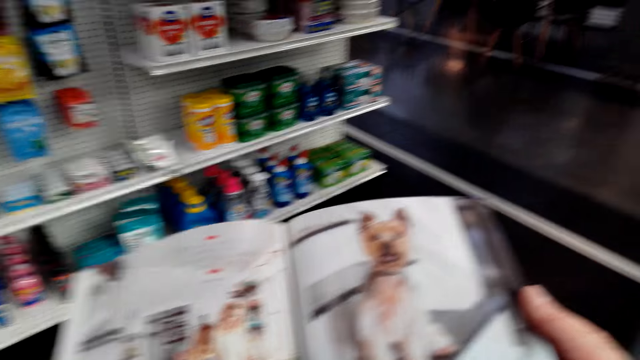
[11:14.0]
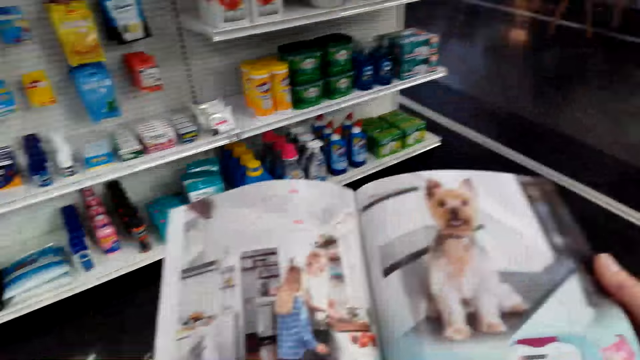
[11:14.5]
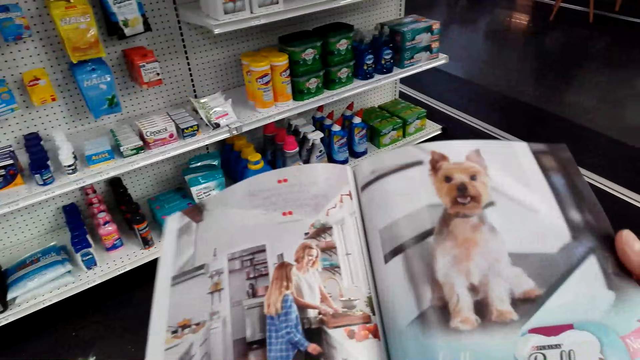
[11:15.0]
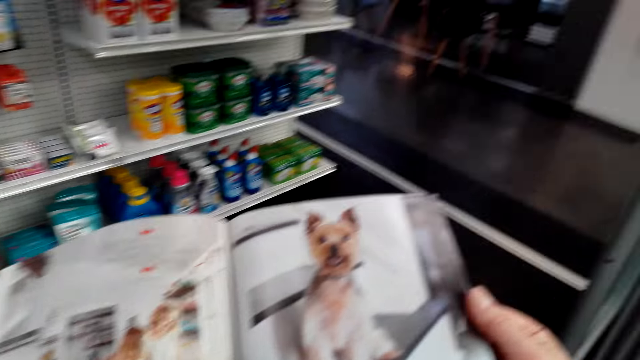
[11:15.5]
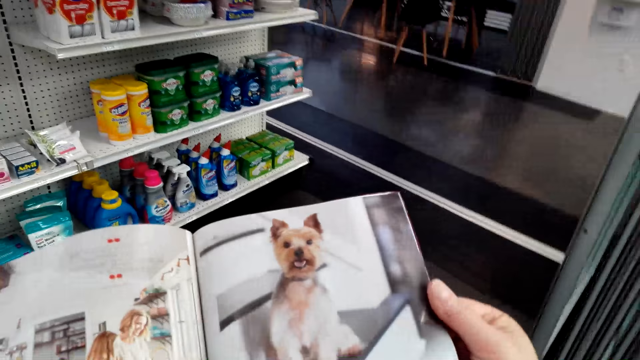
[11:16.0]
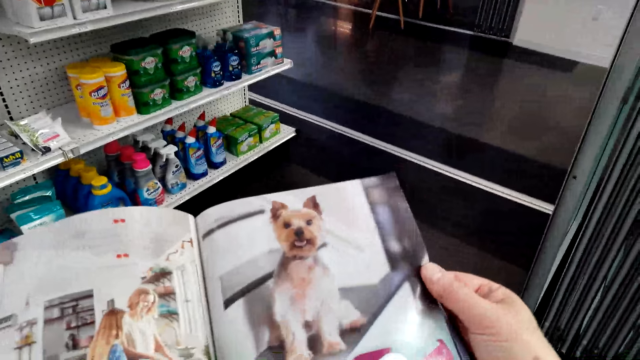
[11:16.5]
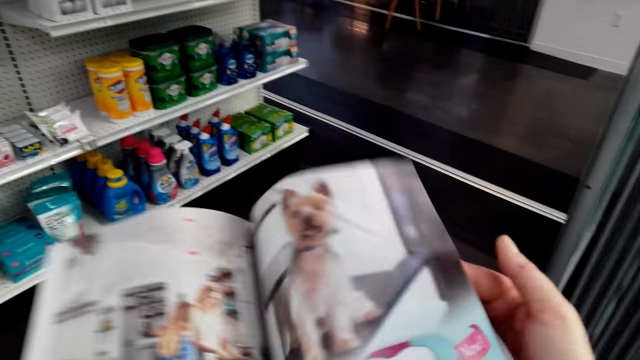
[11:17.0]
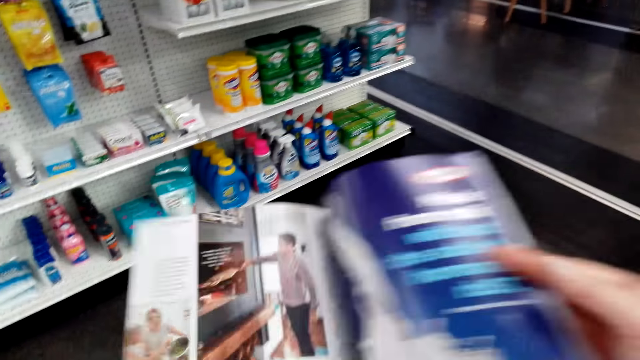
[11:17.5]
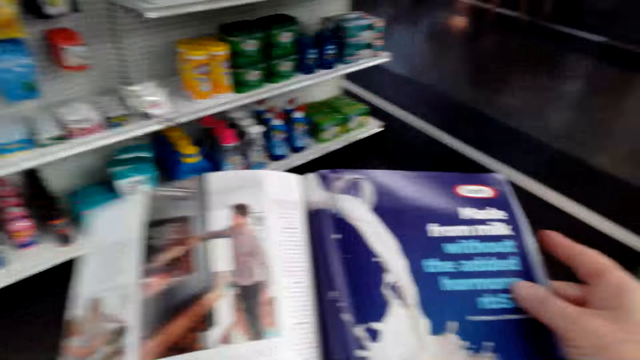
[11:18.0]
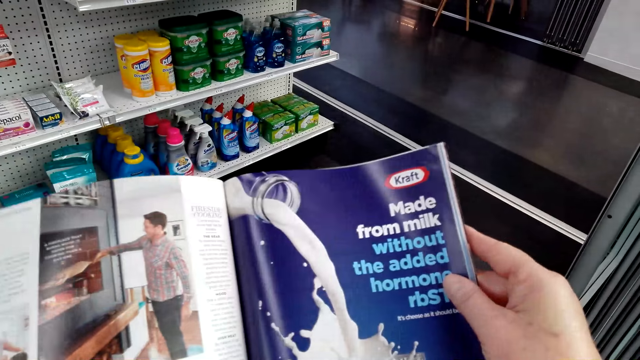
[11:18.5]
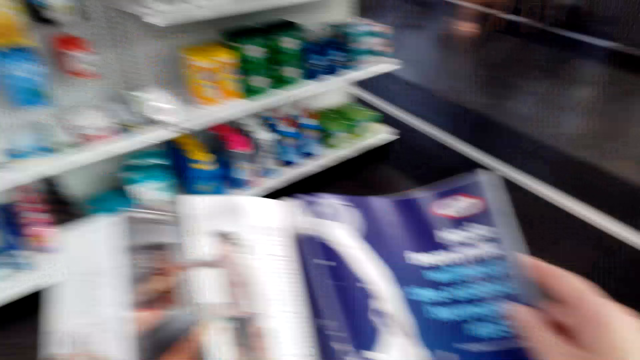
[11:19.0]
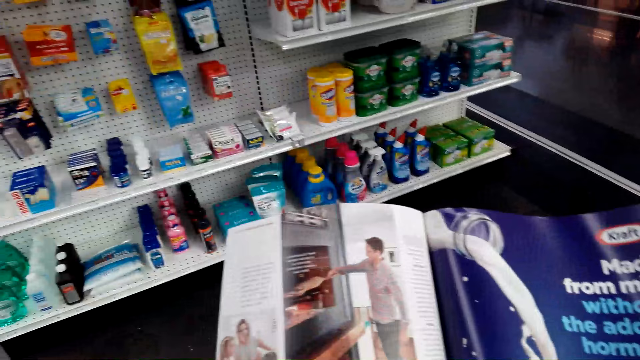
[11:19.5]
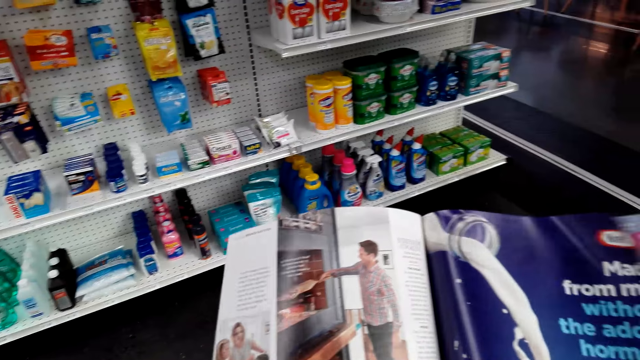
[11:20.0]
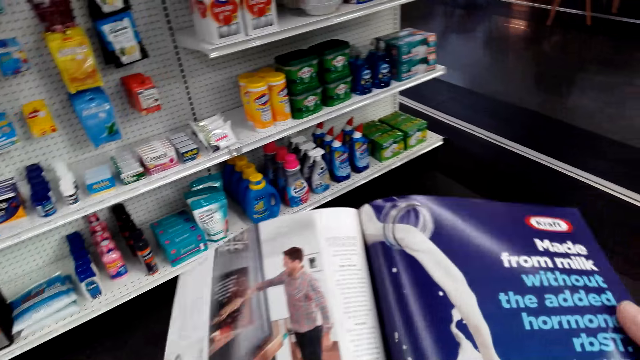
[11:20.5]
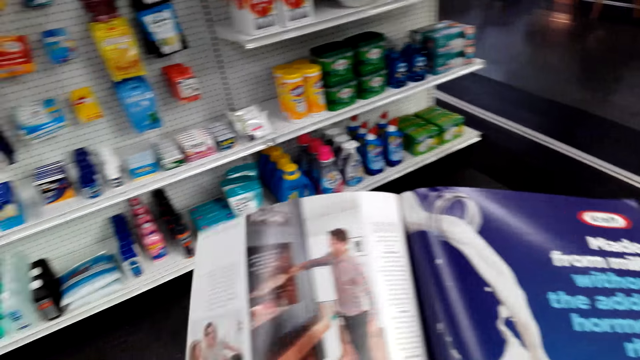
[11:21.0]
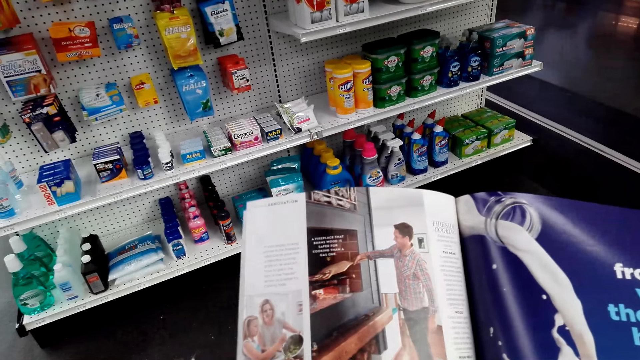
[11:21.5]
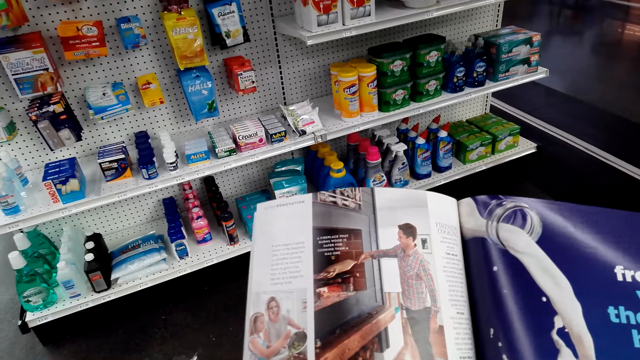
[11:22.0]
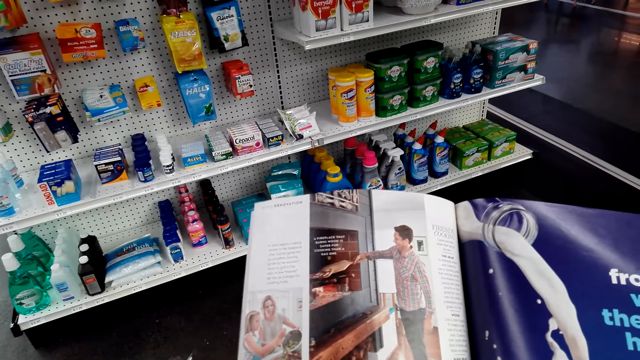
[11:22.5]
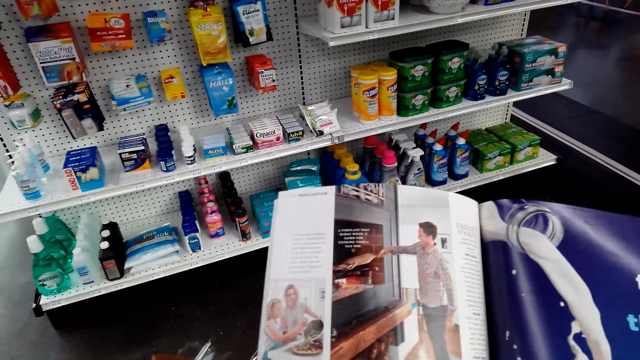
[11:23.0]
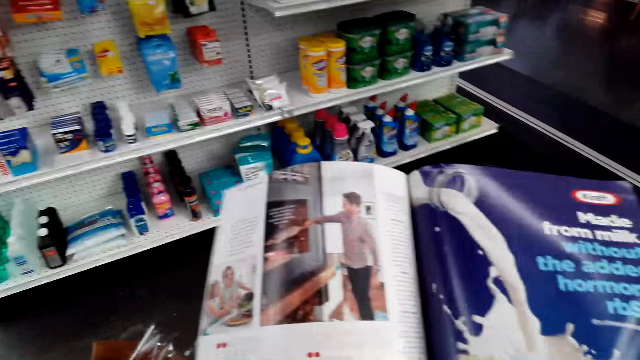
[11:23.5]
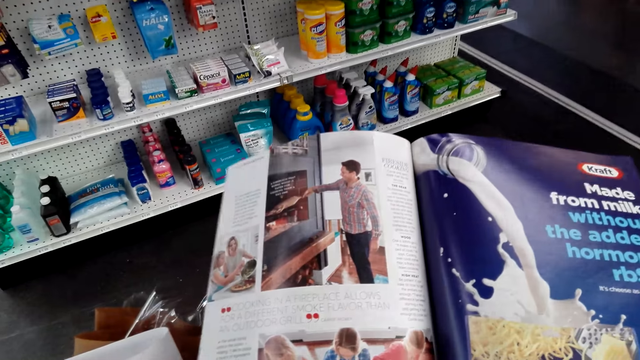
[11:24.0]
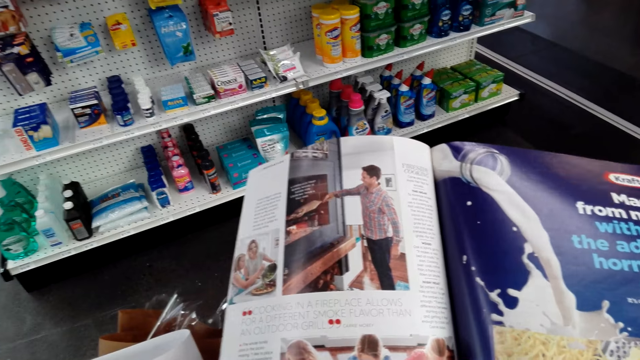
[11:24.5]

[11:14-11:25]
The camera wearer flips the magazine to the next page. They read the magazine.

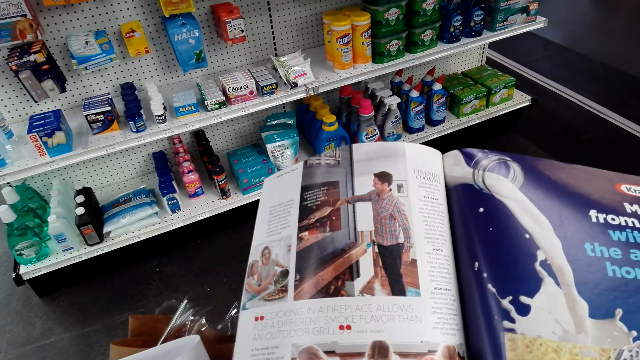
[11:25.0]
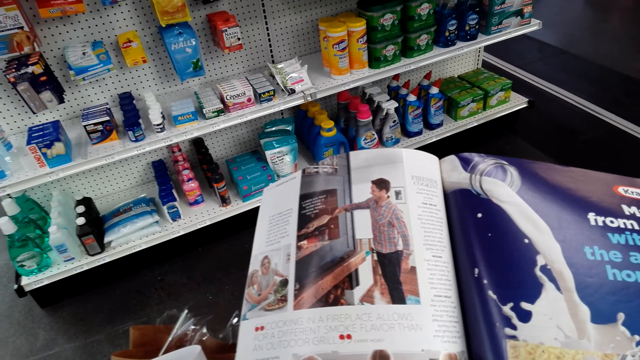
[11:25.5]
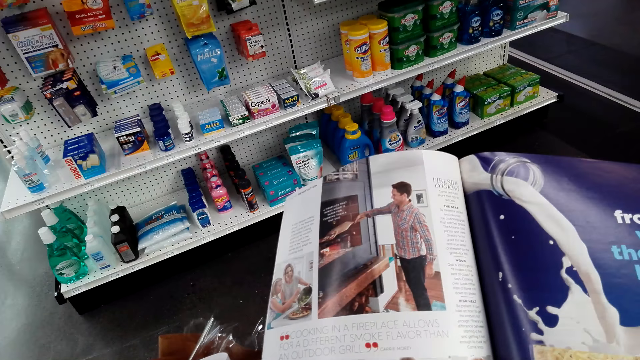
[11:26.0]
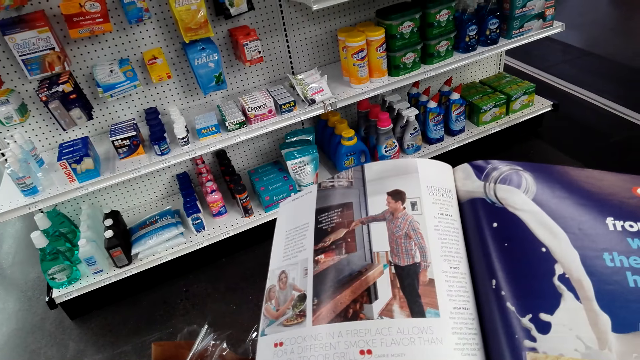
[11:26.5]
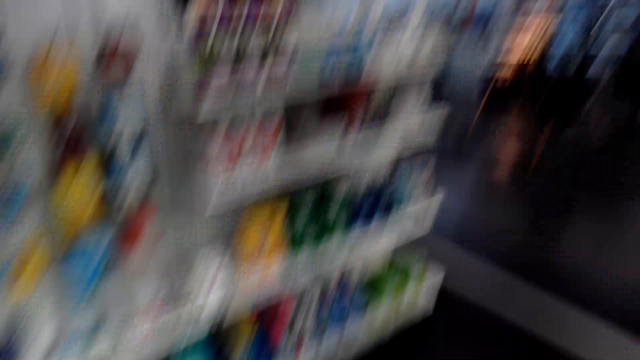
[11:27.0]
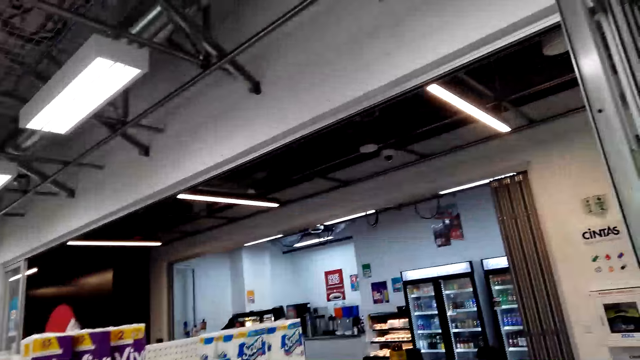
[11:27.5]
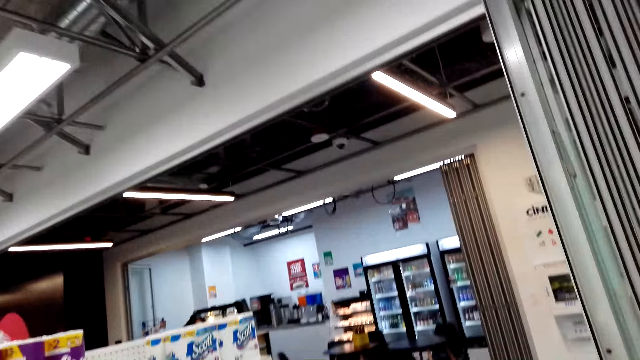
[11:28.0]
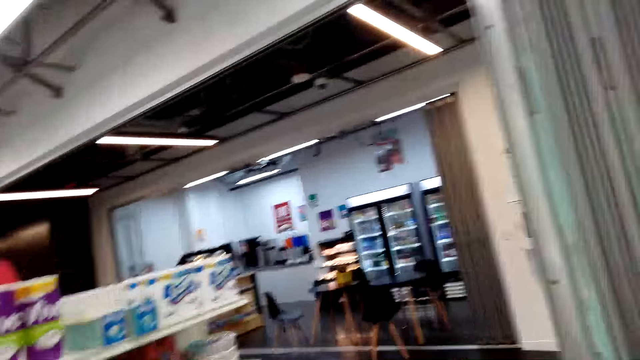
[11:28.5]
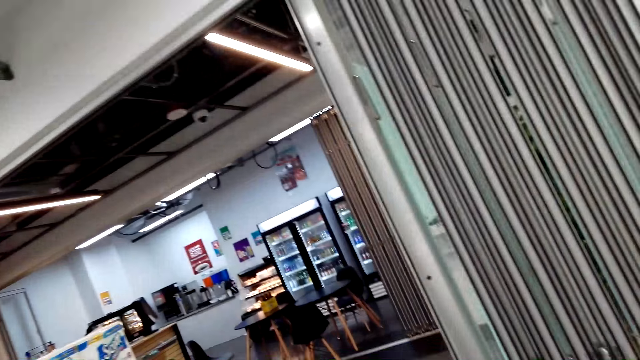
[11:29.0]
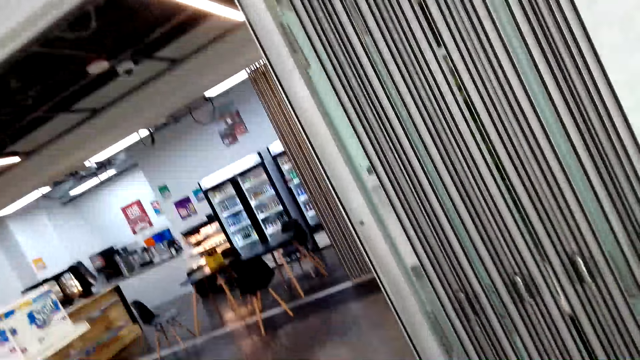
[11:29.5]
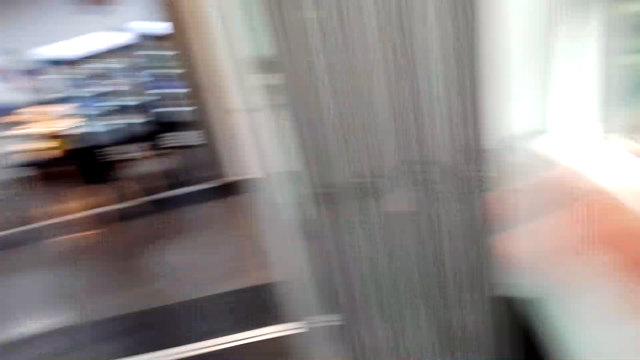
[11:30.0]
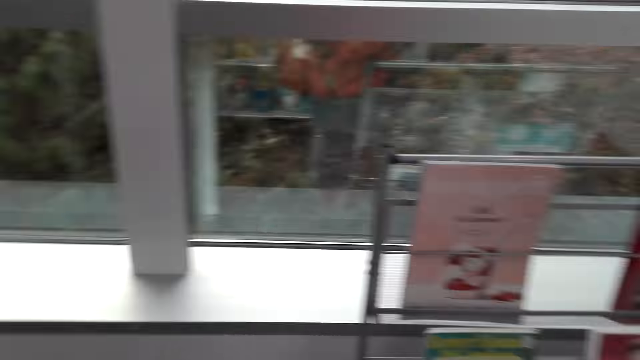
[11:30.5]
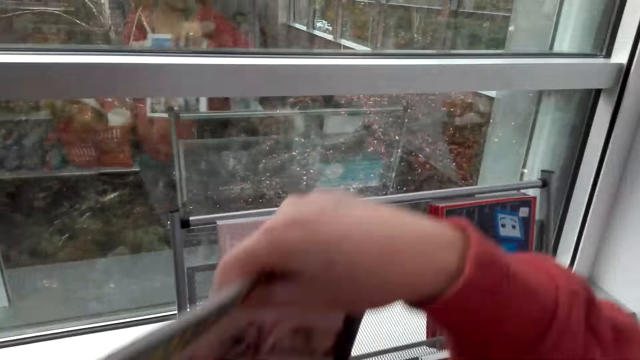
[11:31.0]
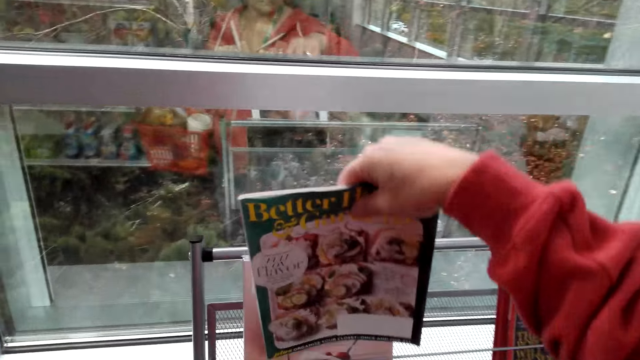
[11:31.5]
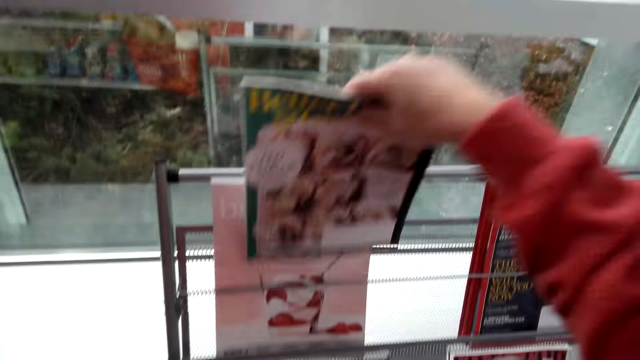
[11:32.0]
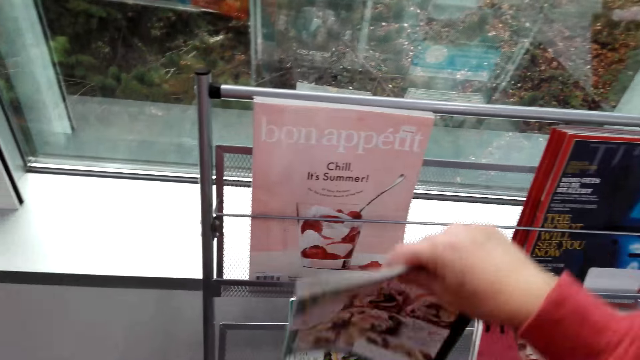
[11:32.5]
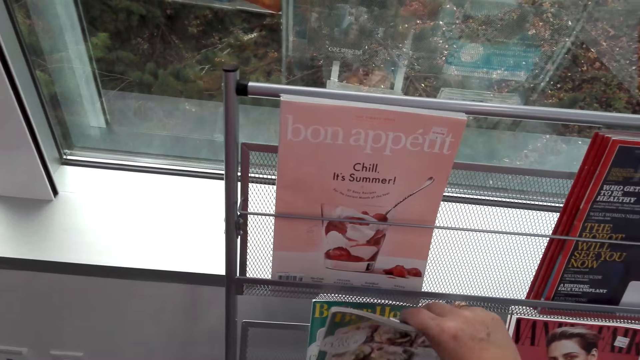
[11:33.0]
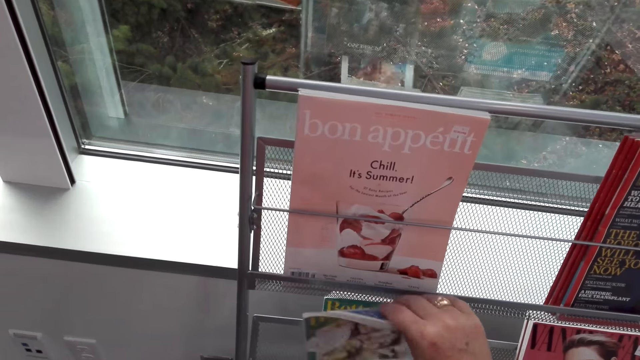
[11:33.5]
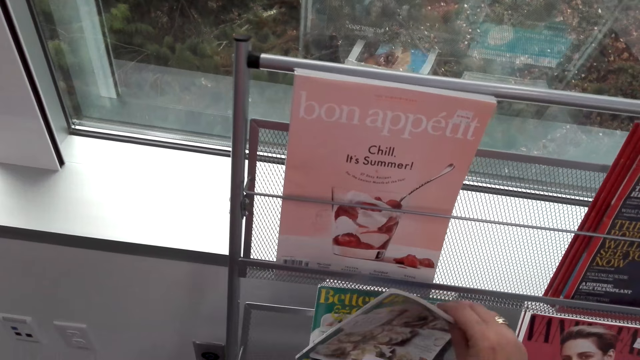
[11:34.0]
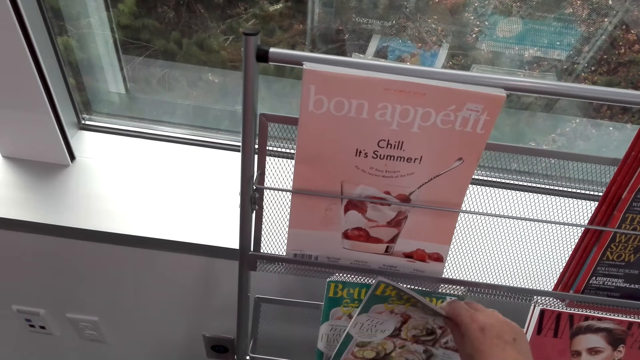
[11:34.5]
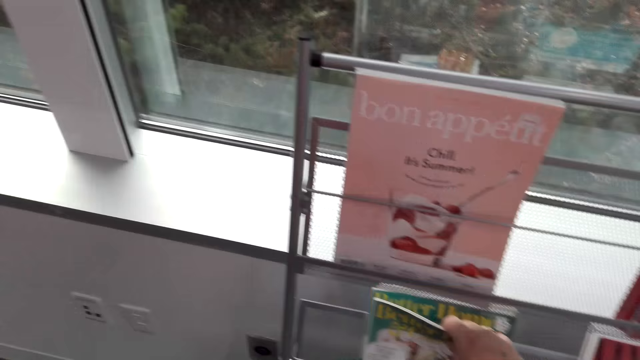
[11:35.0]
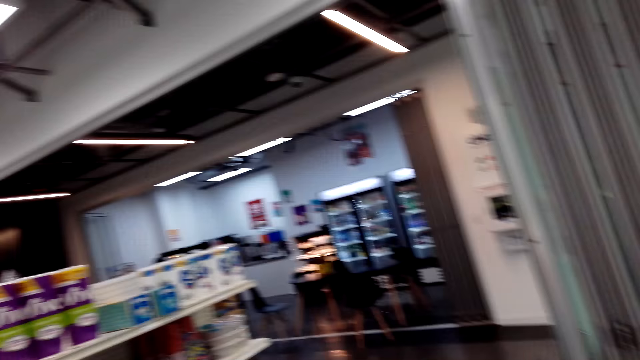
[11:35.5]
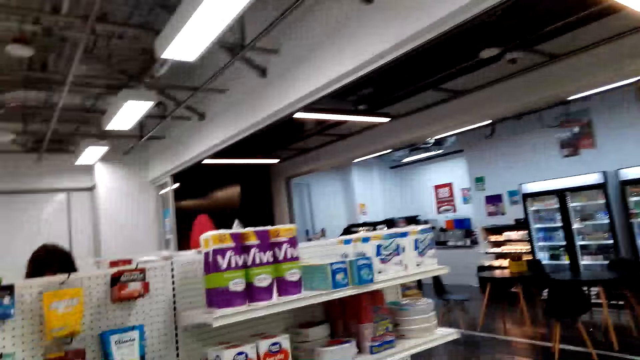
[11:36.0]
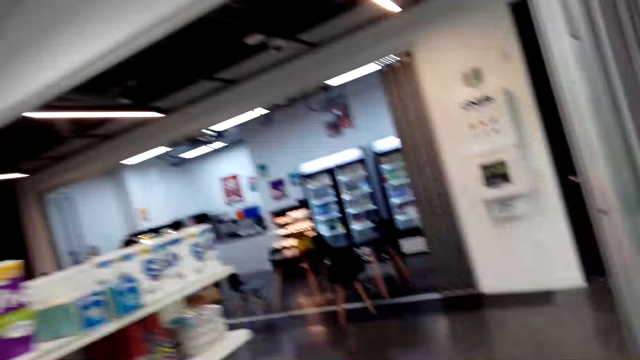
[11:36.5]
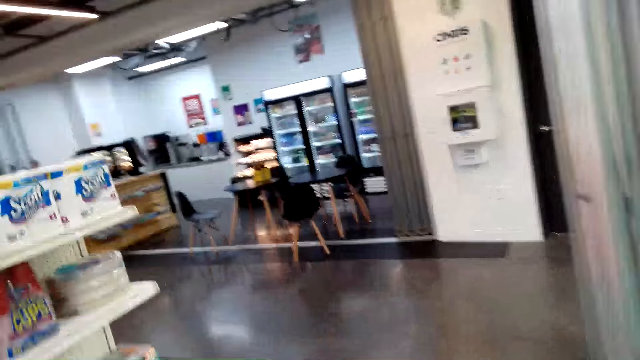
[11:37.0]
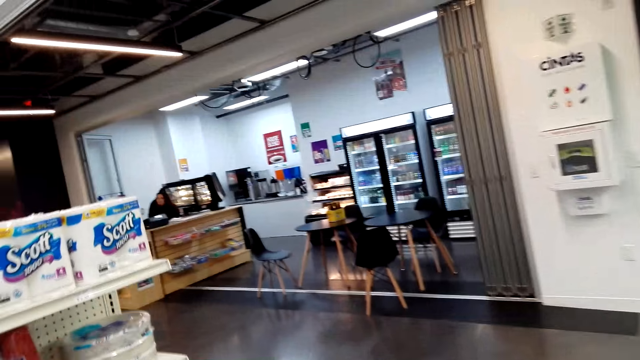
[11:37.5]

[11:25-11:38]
The camera wearer turns around. They look around. They put the magazine in the rack. They walk in the supermarket. A person stands in the supermarket. The camera wearer turns around.
